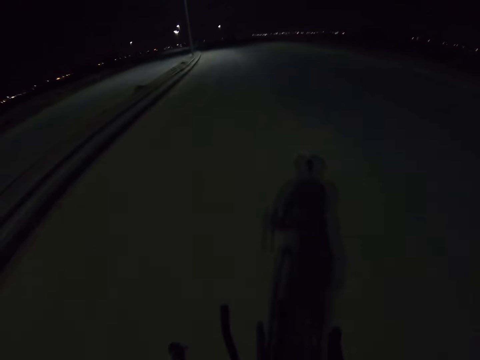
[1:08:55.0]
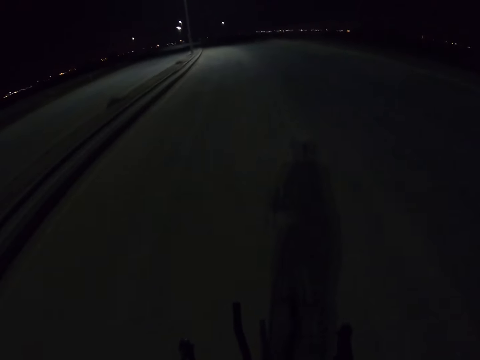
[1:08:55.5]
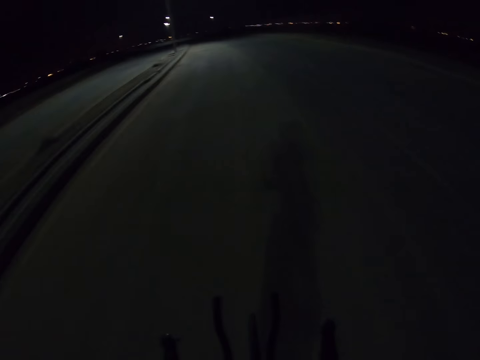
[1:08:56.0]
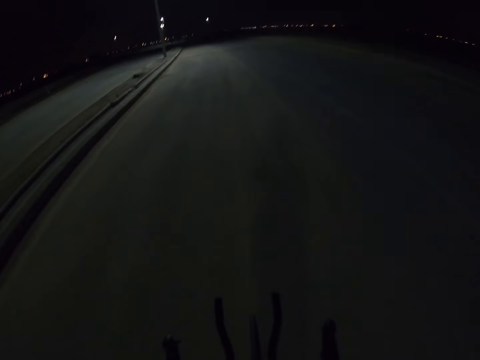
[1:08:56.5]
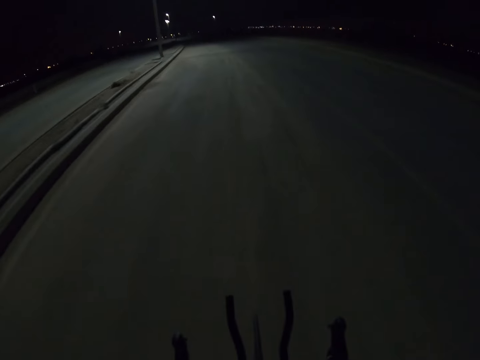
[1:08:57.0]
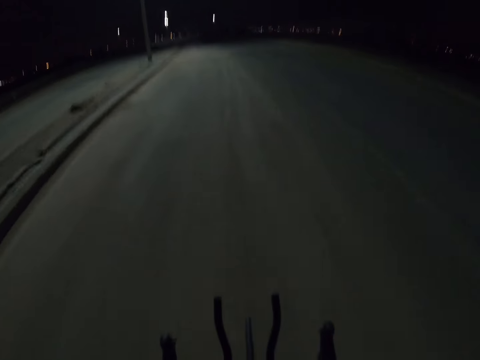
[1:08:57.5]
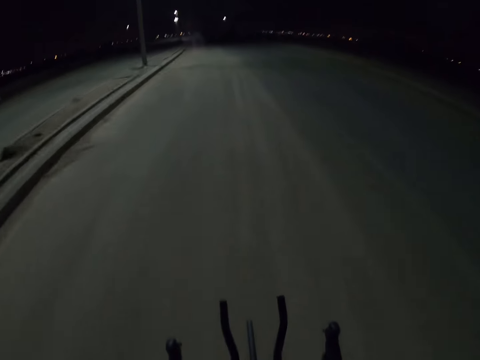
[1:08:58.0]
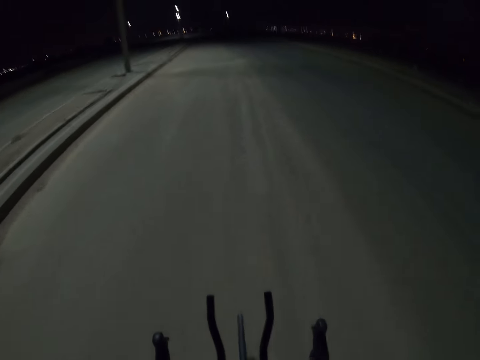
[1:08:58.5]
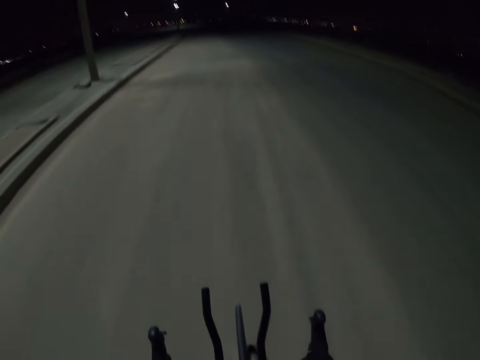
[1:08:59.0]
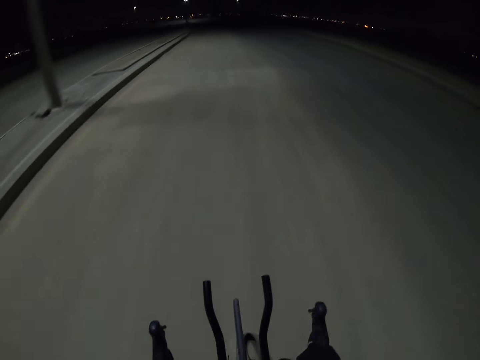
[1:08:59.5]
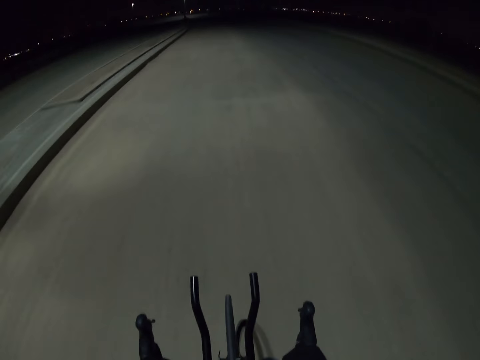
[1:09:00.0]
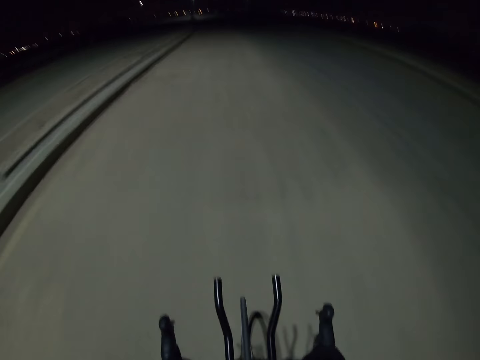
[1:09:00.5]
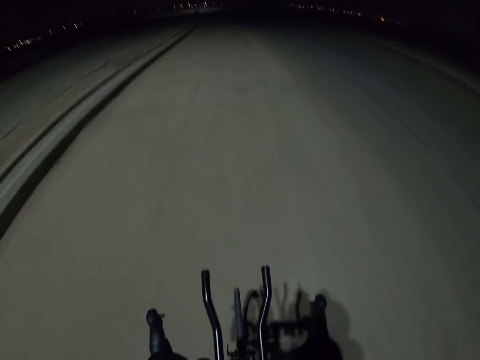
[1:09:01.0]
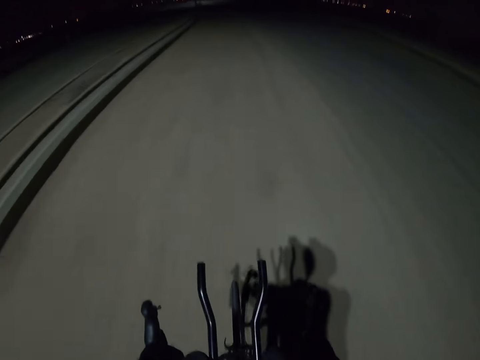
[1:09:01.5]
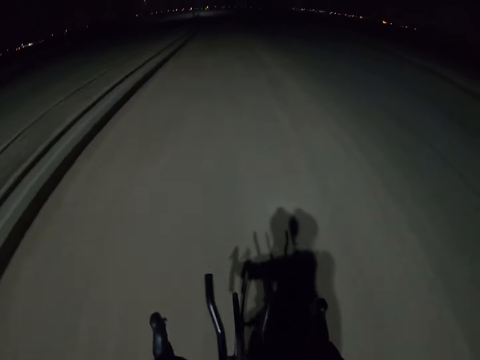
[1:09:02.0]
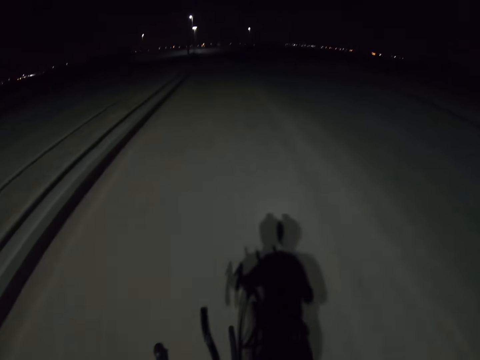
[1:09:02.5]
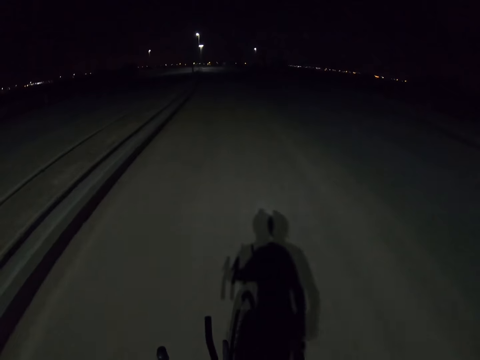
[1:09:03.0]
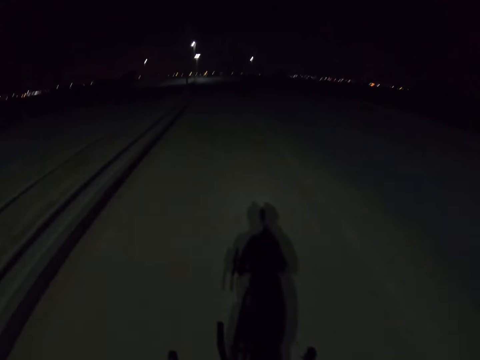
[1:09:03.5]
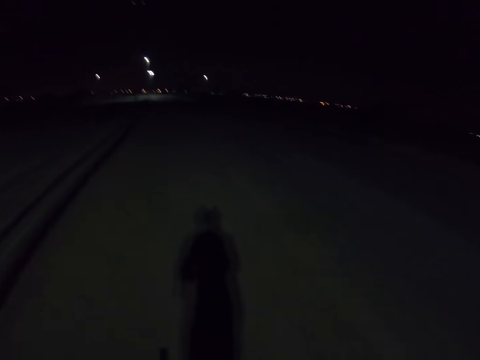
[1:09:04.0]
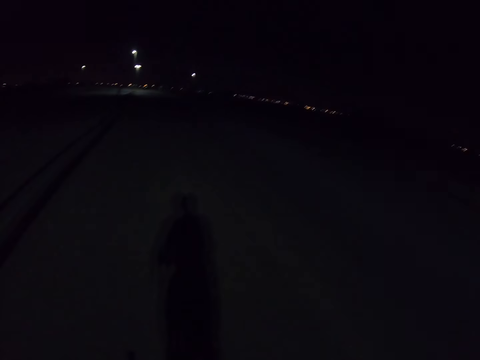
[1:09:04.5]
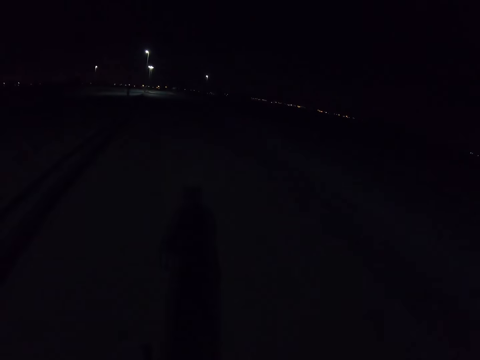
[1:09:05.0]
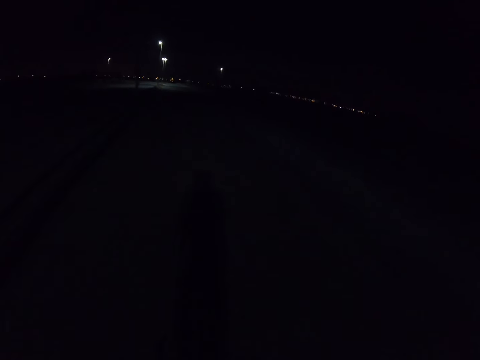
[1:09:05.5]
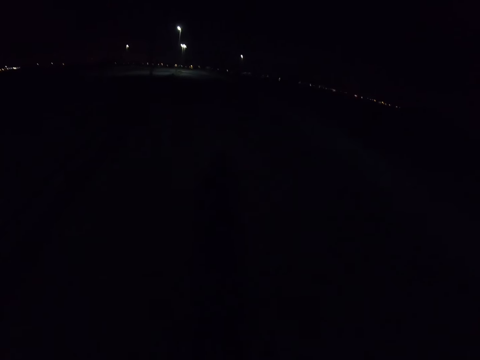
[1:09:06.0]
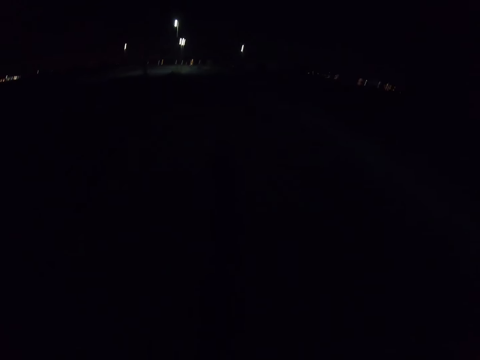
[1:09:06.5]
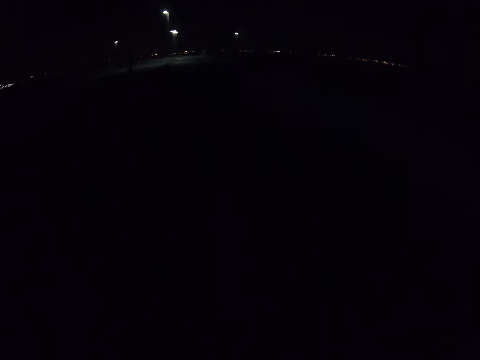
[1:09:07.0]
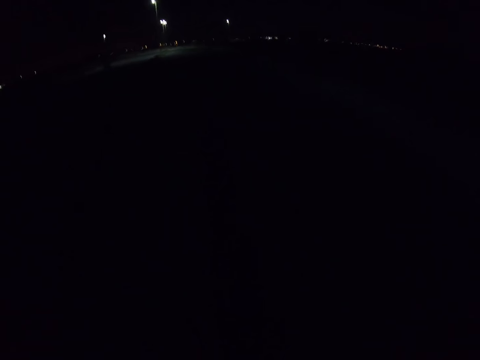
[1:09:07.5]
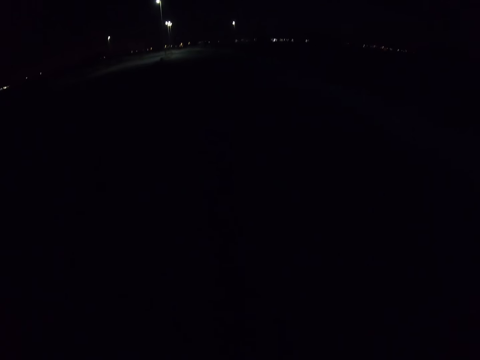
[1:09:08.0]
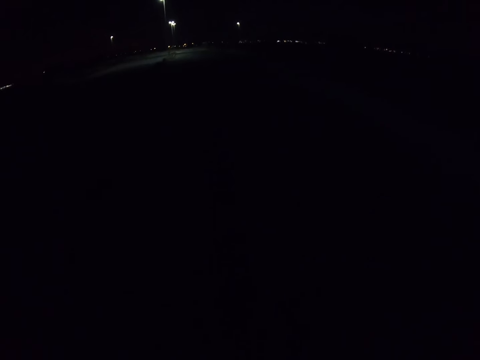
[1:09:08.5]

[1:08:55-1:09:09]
The camera wearer looks ahead. They look down. They look ahead.

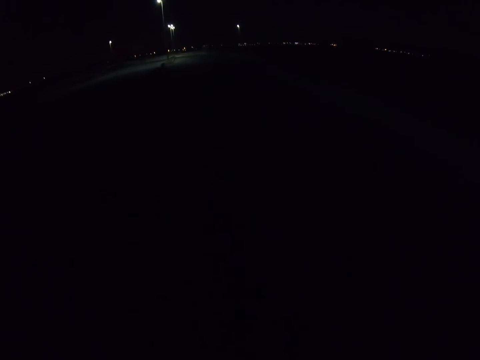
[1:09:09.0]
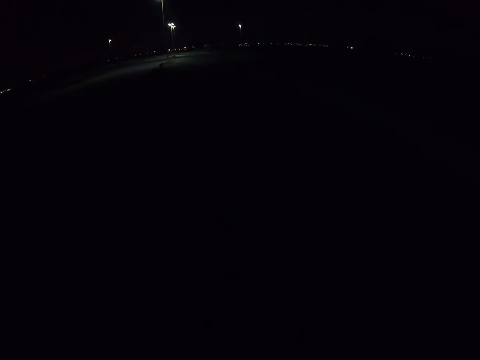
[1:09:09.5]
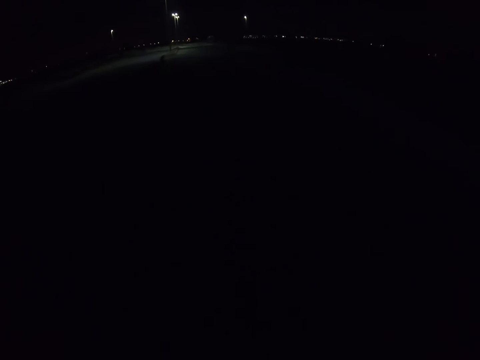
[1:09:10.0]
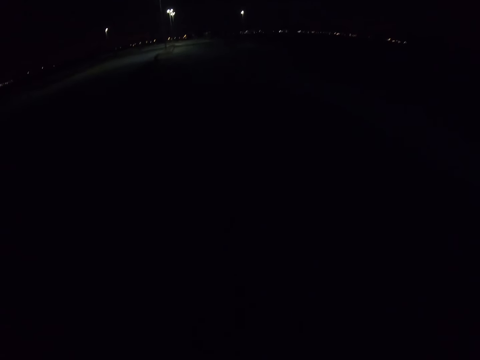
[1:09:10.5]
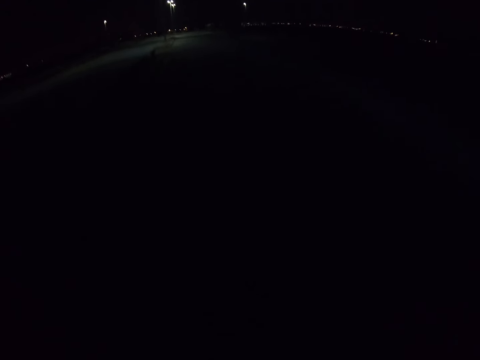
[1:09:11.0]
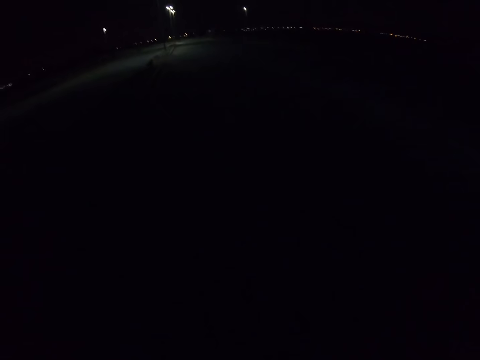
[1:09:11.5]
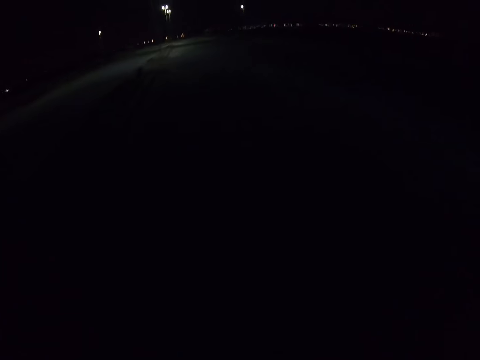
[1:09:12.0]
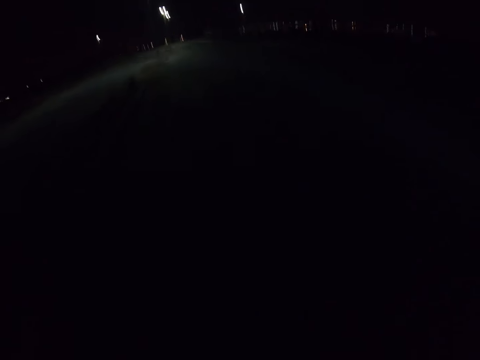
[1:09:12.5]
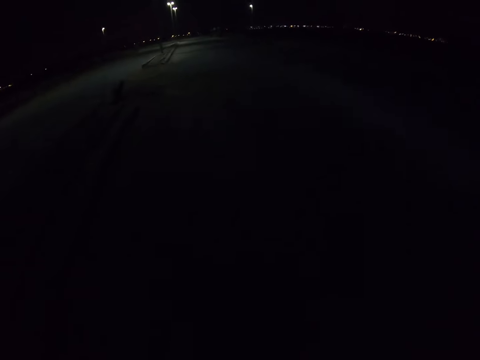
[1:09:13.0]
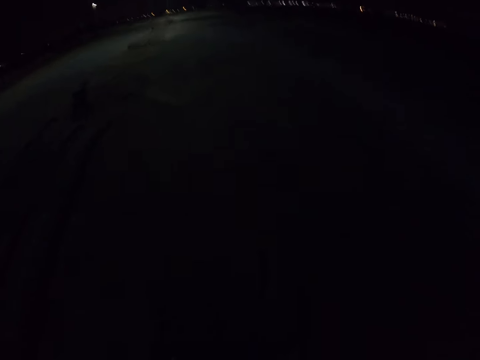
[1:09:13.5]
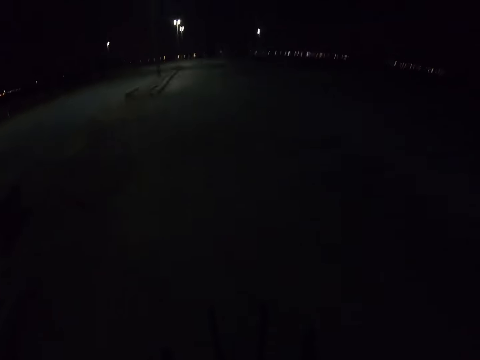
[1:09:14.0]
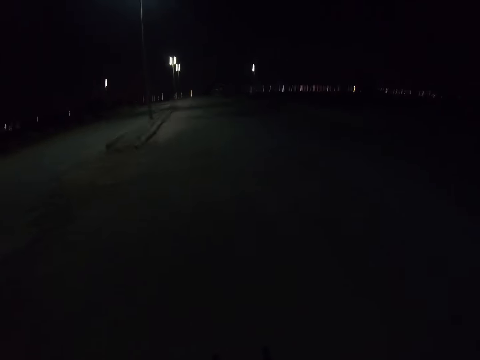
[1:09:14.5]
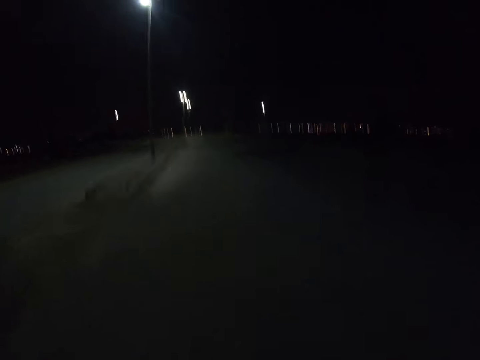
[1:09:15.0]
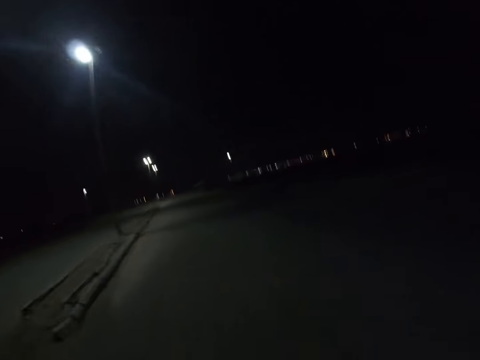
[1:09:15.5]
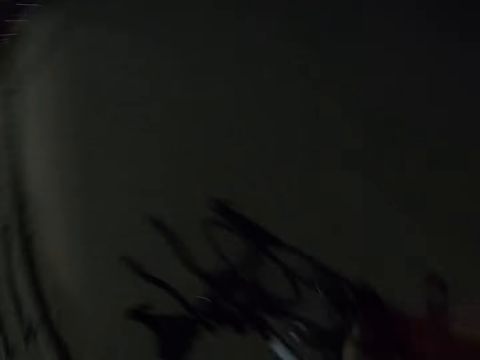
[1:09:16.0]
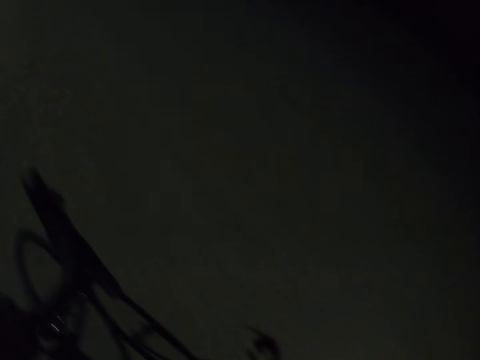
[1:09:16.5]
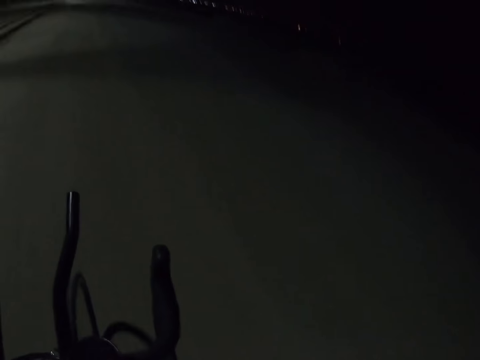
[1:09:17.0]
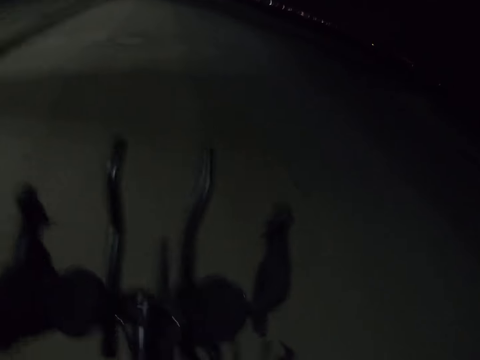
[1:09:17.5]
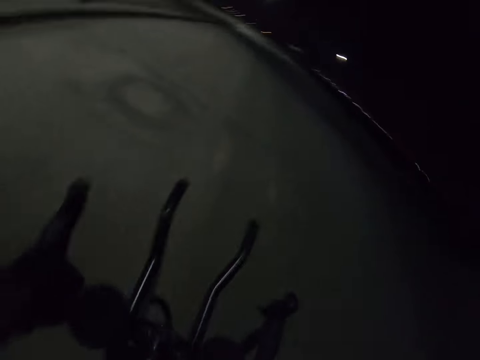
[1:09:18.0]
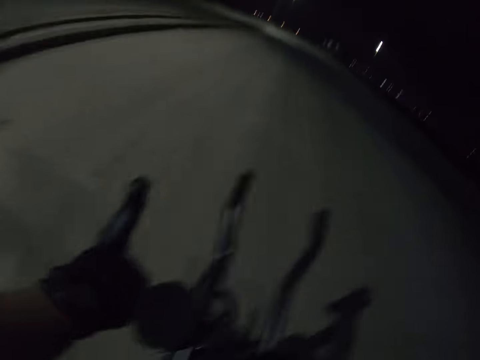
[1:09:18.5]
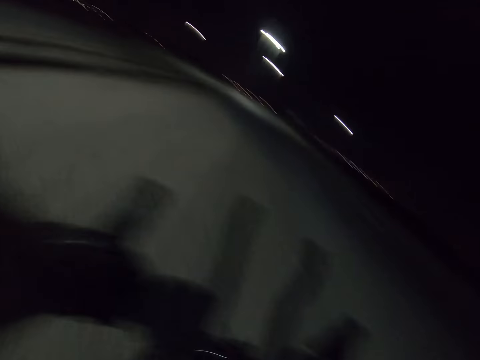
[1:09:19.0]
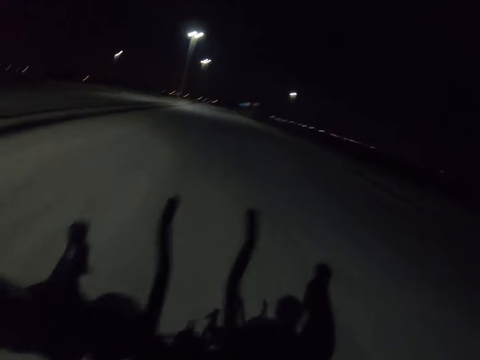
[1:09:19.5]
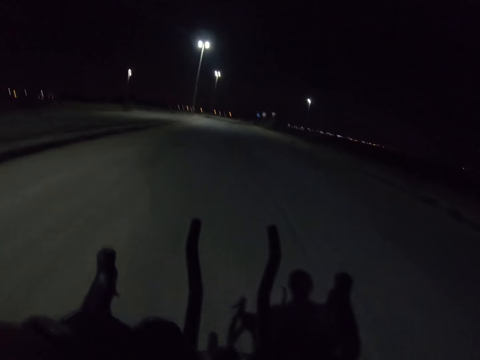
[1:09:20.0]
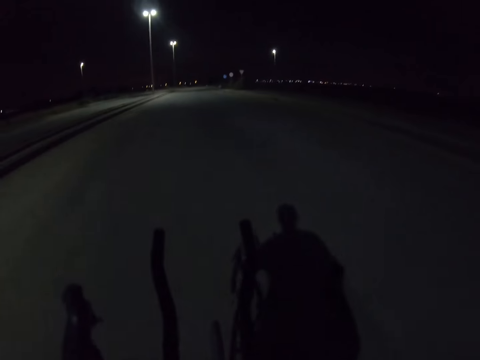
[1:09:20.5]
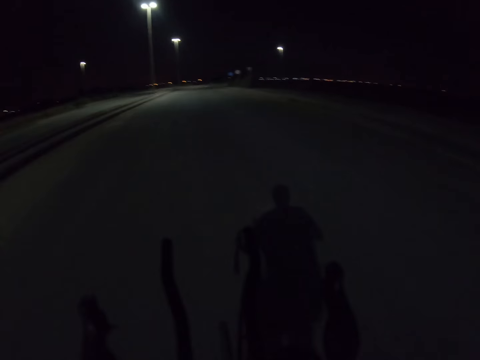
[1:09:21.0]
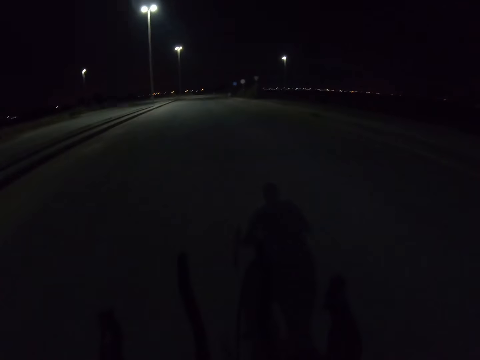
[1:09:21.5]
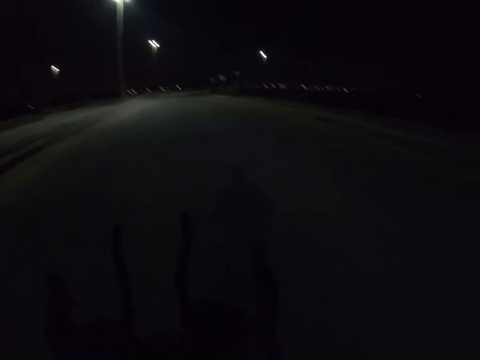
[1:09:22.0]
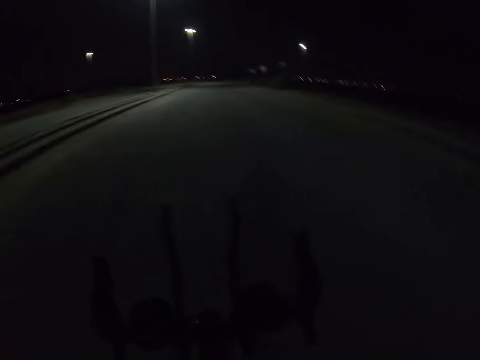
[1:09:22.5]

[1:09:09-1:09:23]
The camera wearer looks down. They look ahead.
